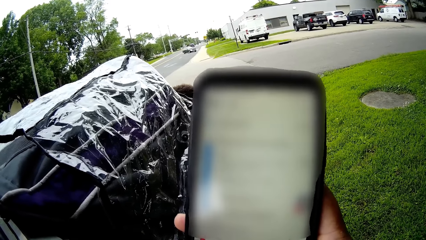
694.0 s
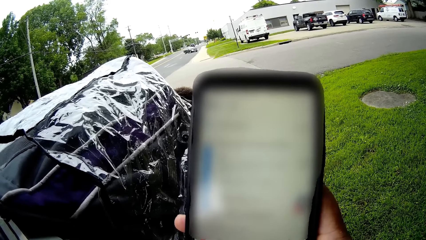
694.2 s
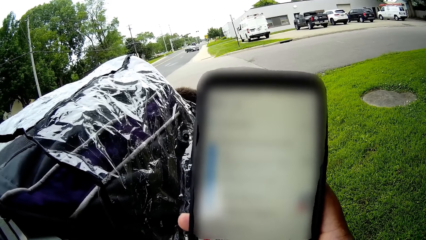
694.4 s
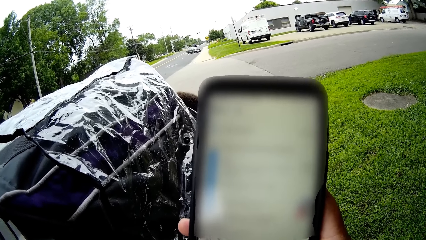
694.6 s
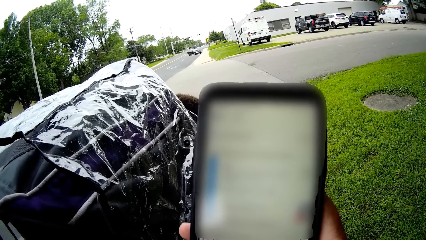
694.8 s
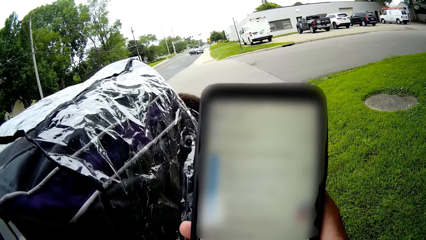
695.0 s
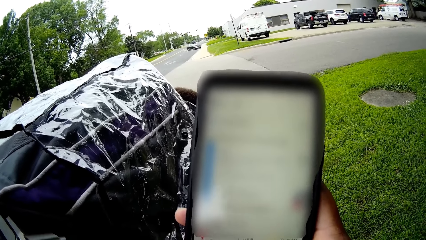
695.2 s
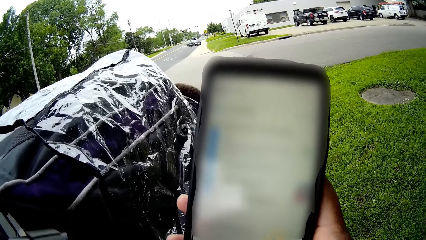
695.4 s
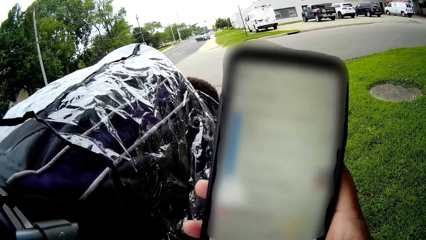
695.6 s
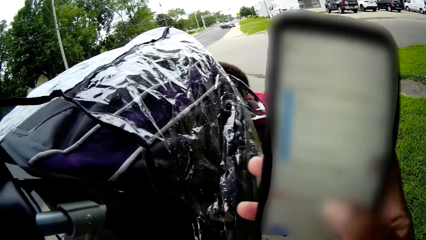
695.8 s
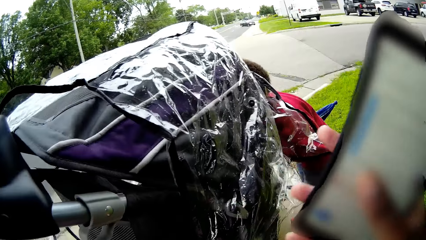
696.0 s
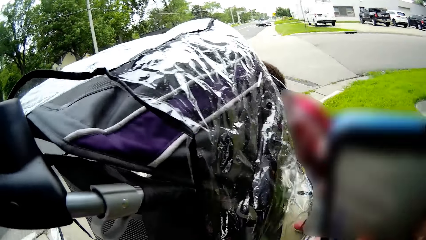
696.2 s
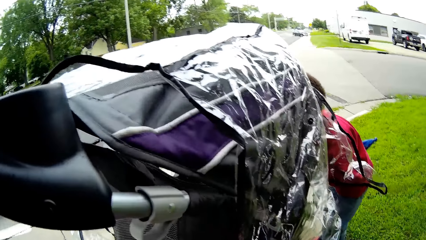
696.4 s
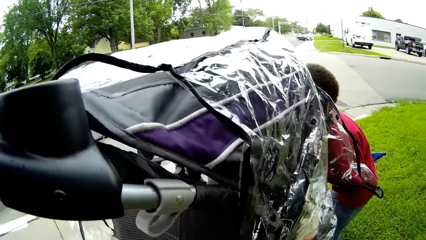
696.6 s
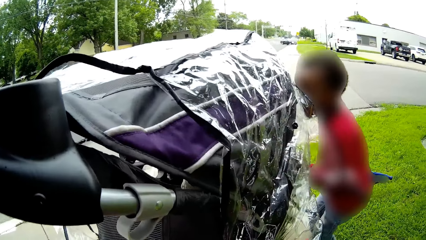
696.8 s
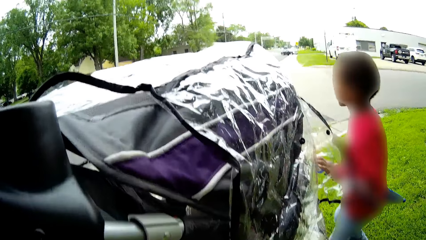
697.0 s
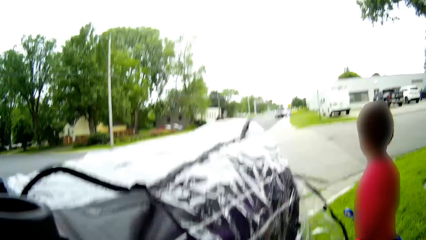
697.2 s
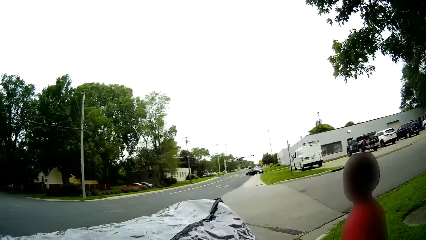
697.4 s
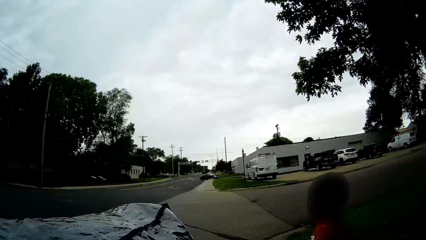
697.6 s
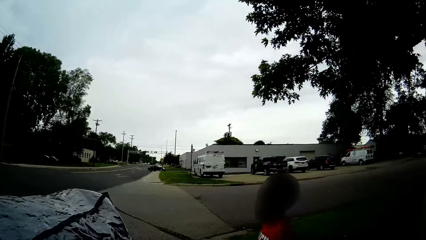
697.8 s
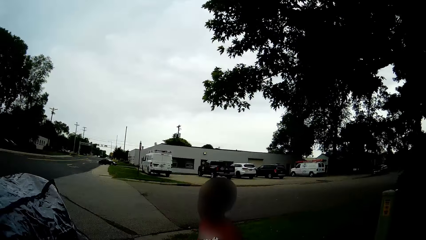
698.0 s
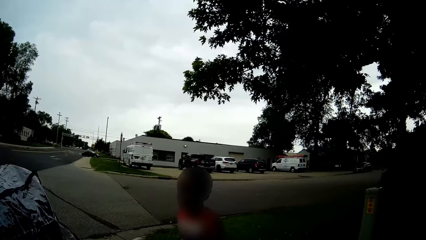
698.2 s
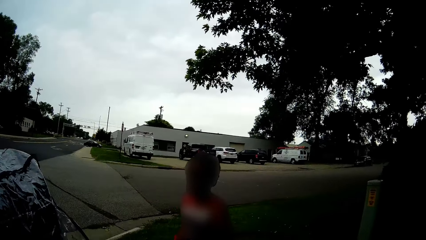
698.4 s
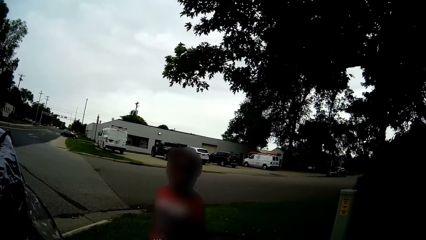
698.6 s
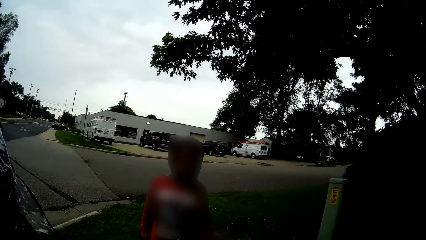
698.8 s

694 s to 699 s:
The camera wearer keeps the cellphone.
